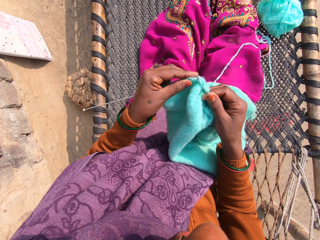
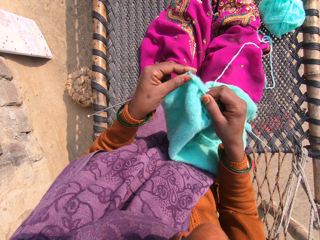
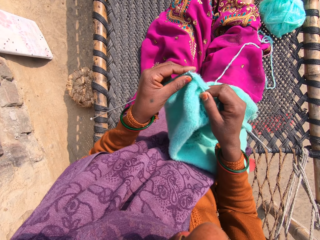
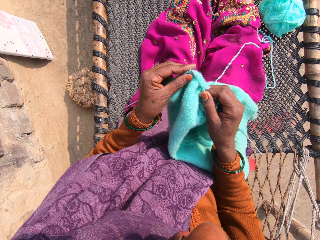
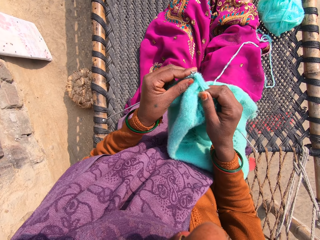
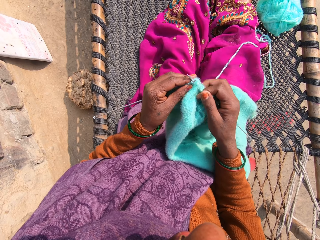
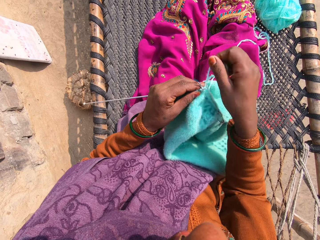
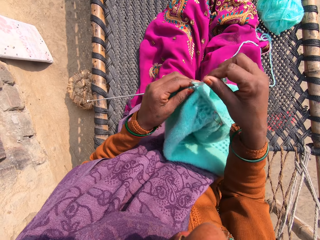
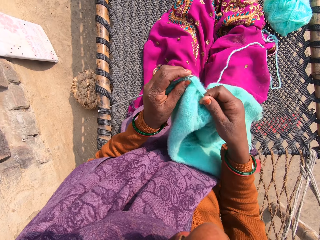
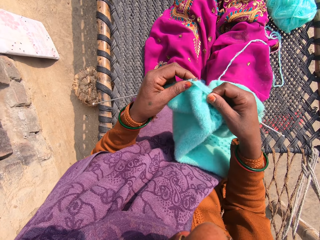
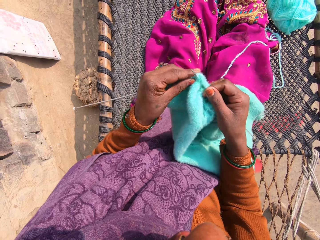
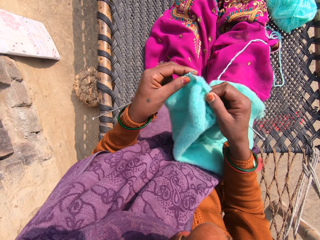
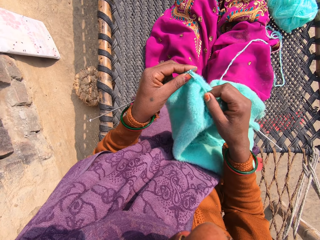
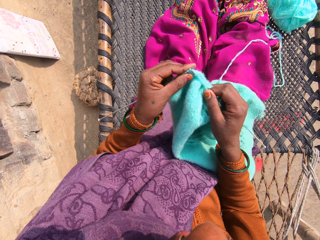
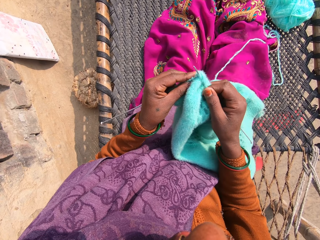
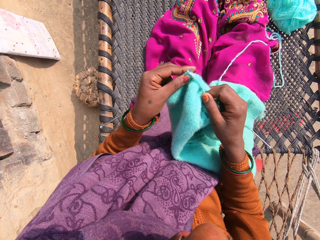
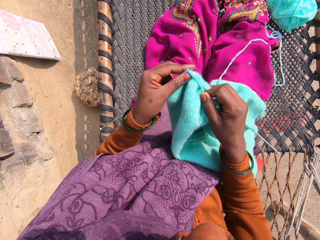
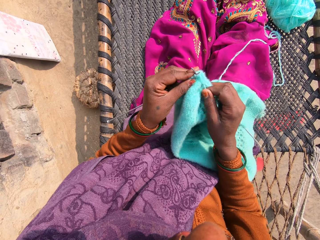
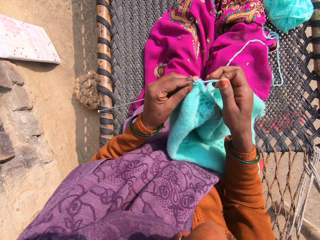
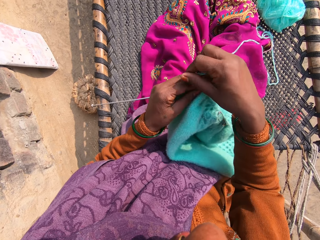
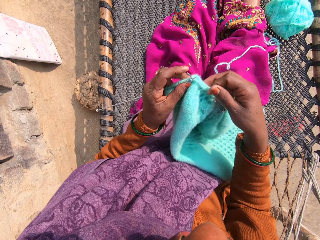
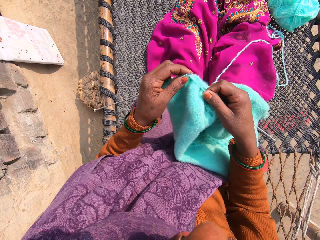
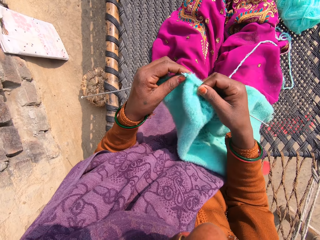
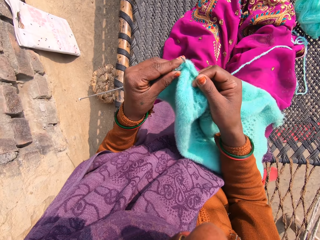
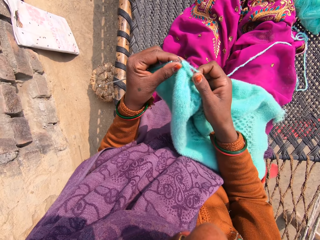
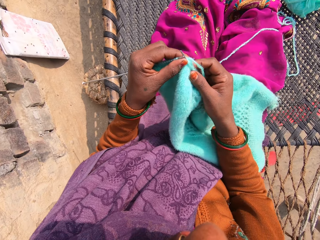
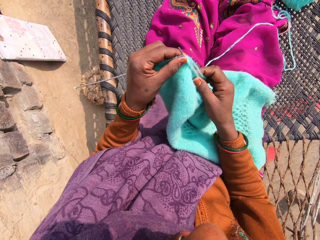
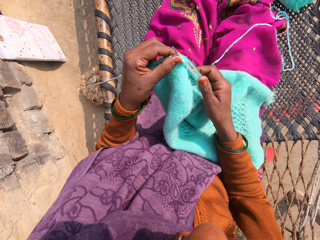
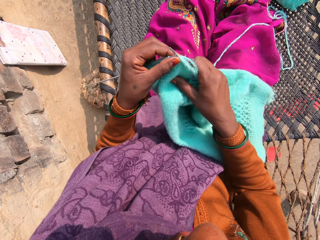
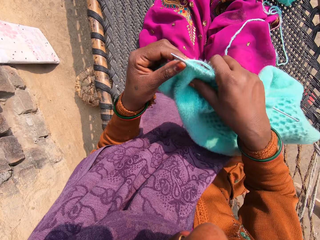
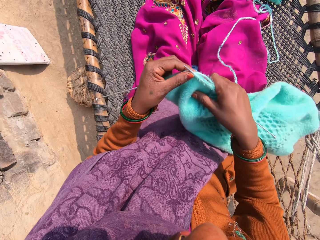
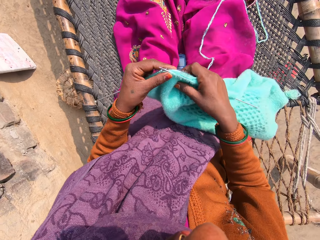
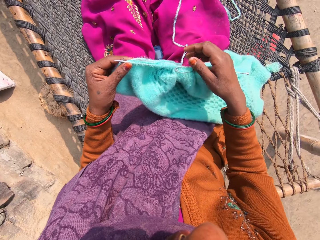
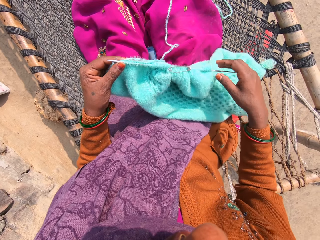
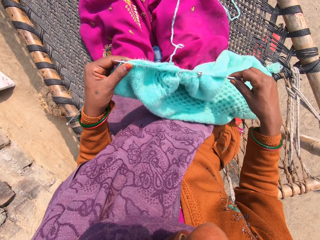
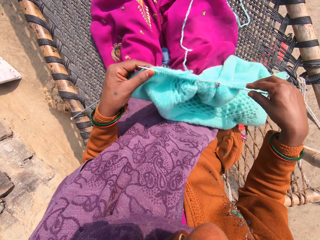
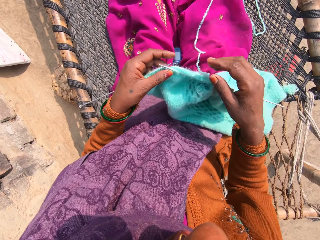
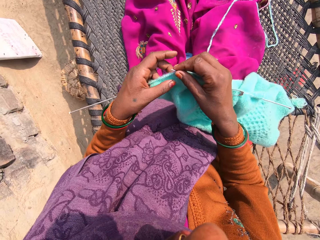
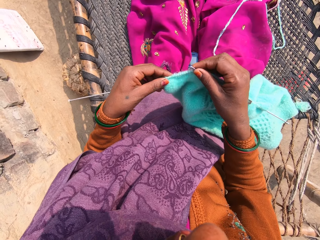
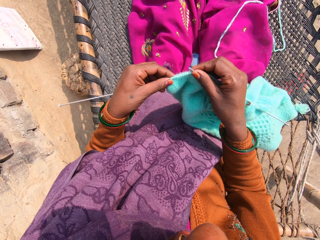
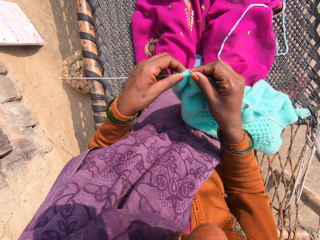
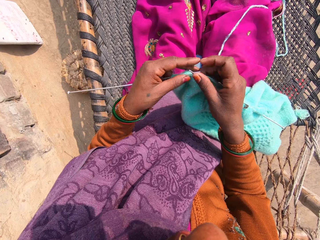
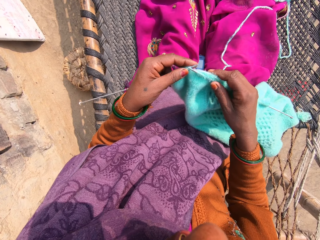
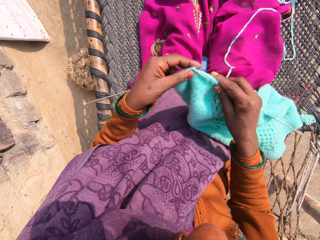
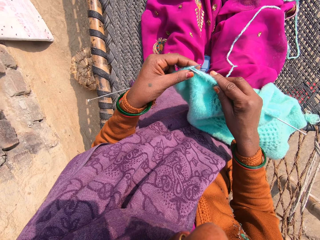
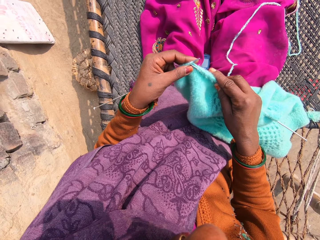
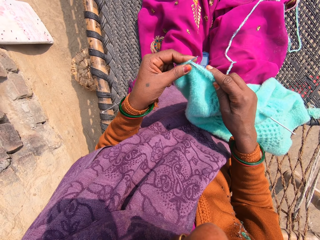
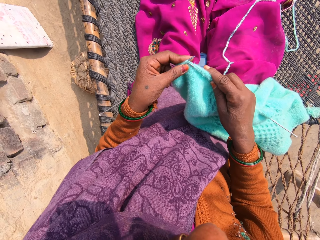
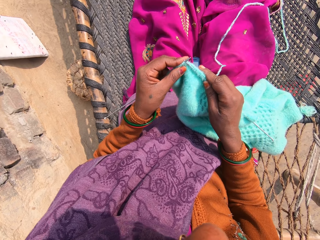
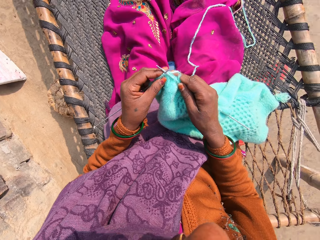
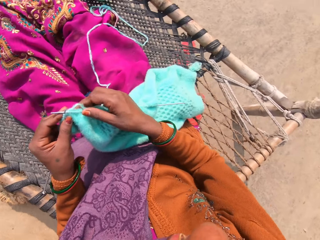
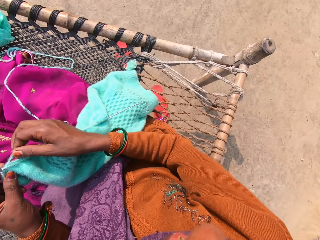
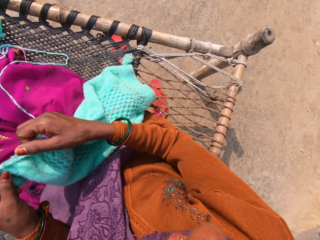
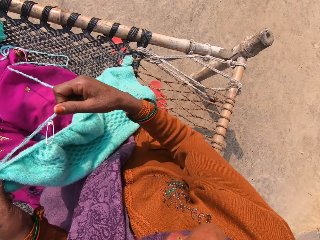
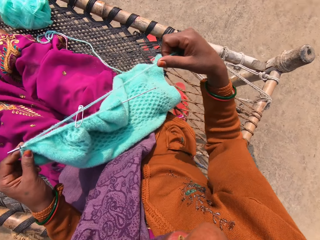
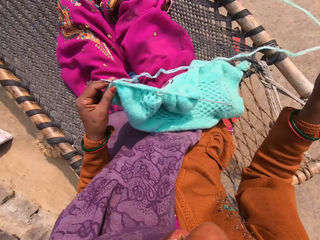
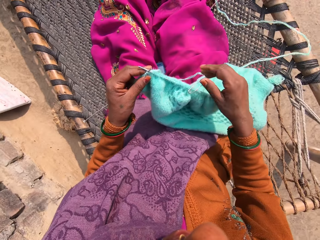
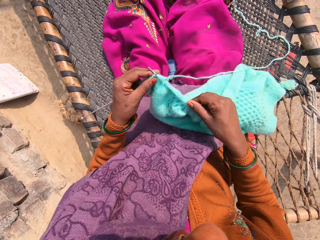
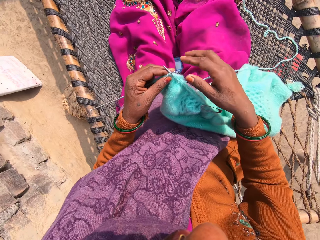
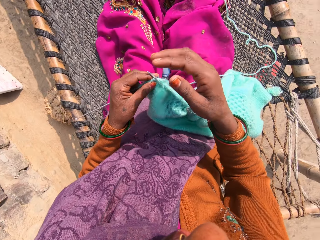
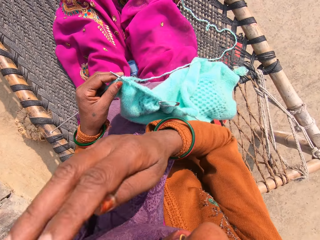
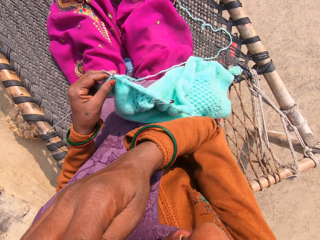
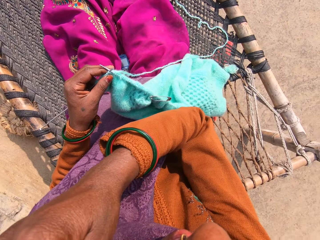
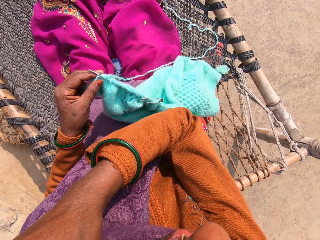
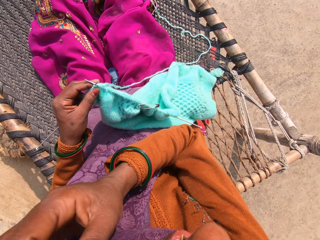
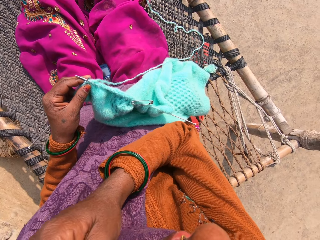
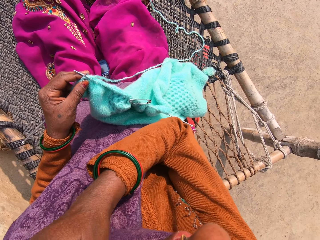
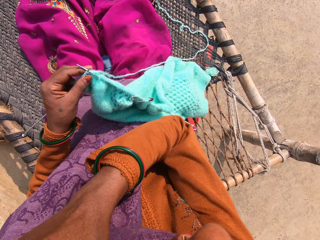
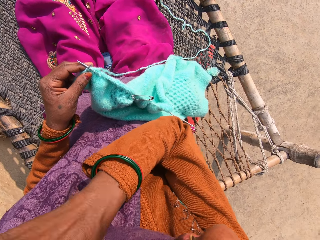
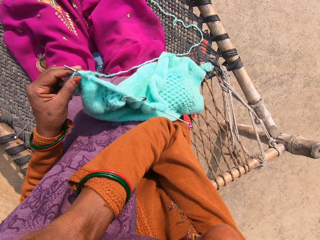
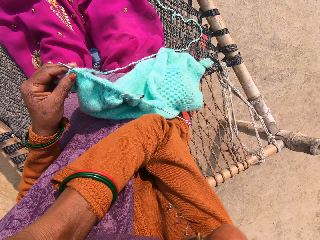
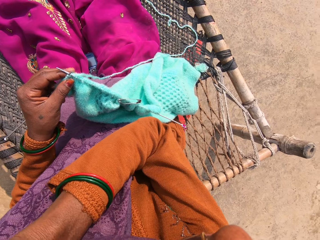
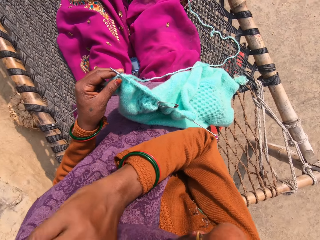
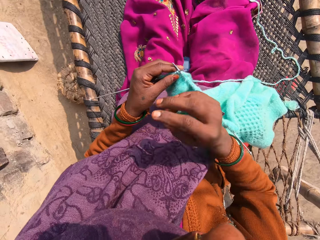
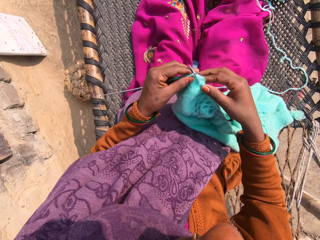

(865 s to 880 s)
The camera wearer knits a garment. She loops a knitting yarn over the knitting needle and knits the garment. She loops the knitting yarn over the knitting needle and knits the garment. She pulls the garment over the knitting needle. She adjusts the piece of garment with her hand. She moves the garment with her hands. She knits the yarn into the piece of garment with knitting pins. She talks to someone. She draws the yarn with her right hand. She lifts up her right hand. She wipes her face with her hand.

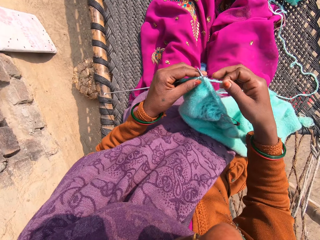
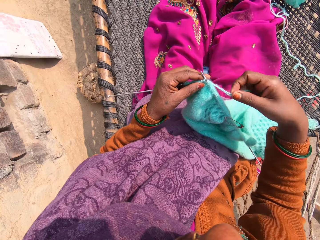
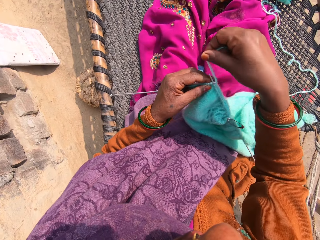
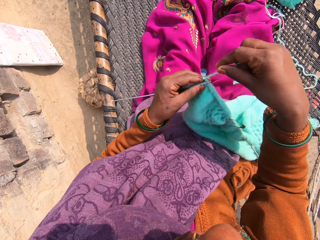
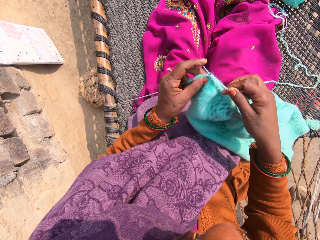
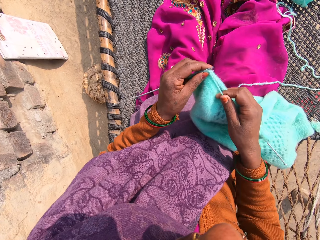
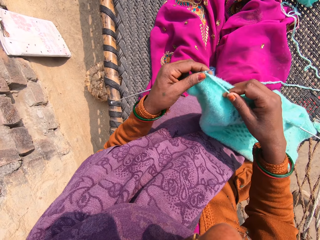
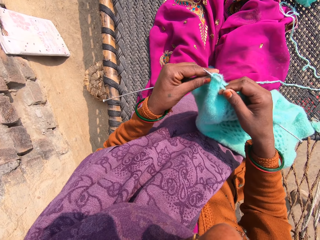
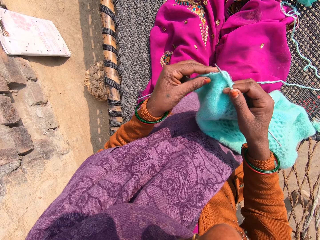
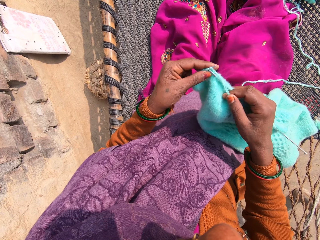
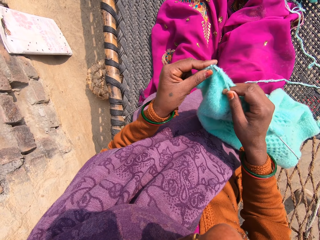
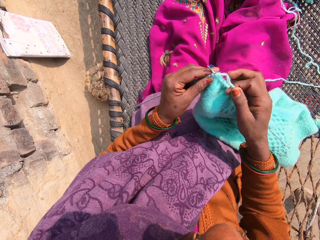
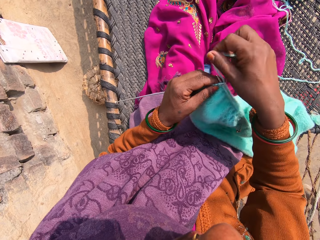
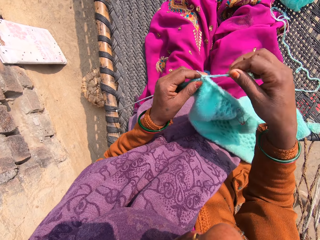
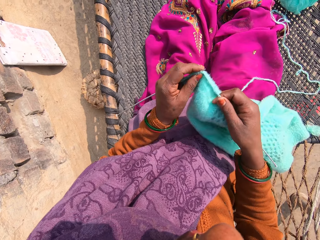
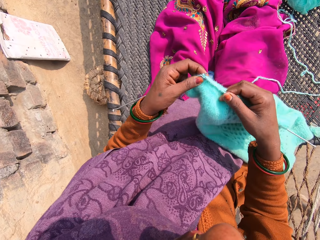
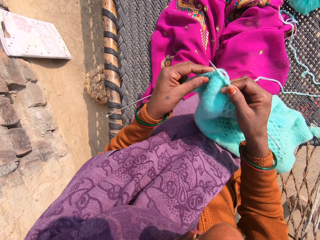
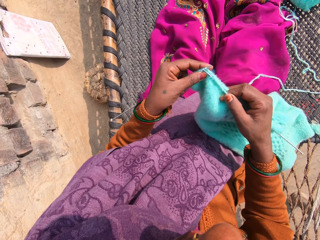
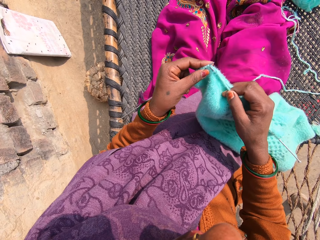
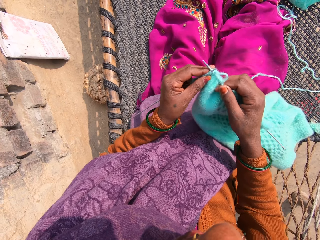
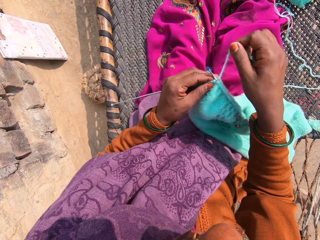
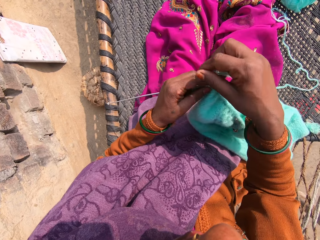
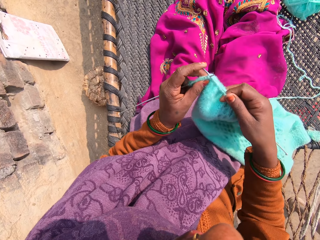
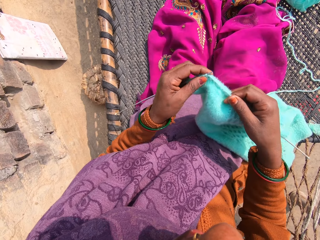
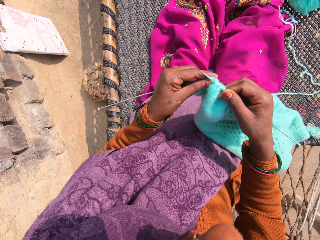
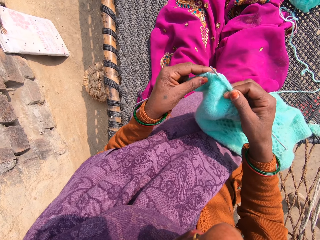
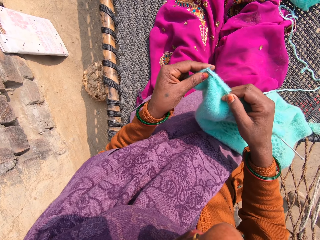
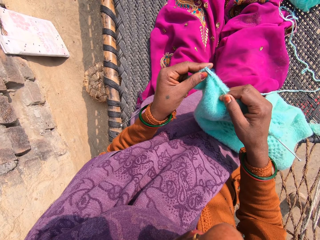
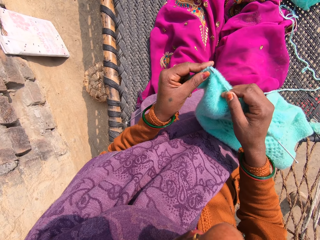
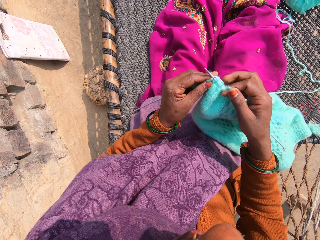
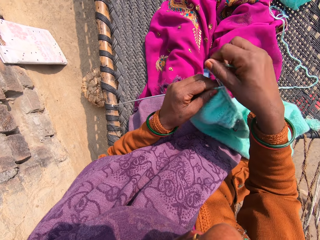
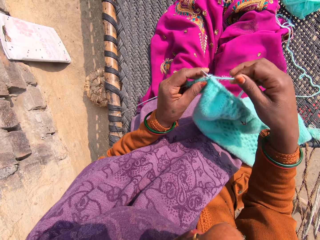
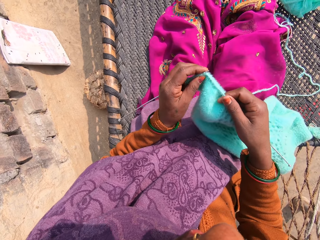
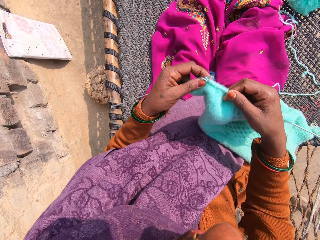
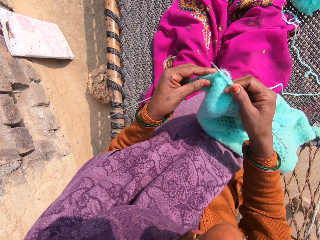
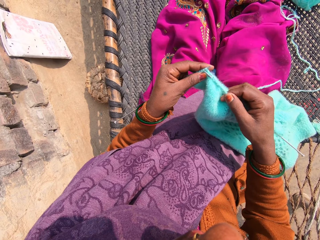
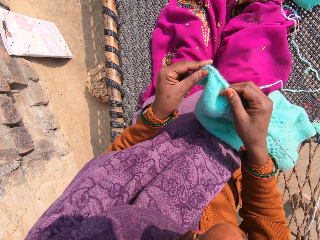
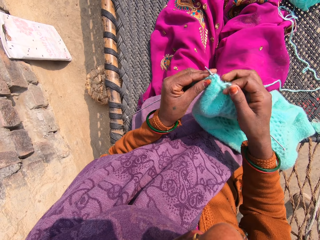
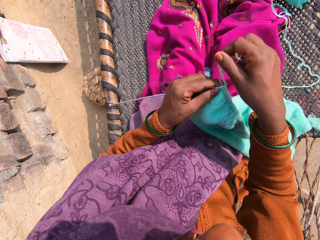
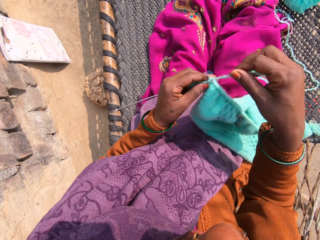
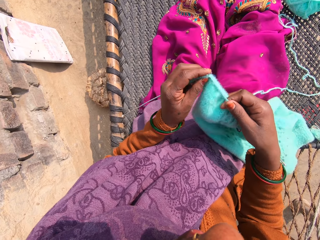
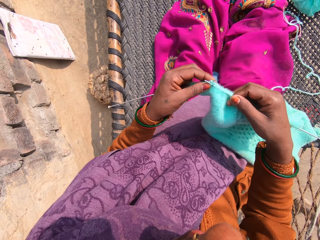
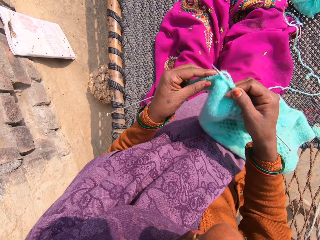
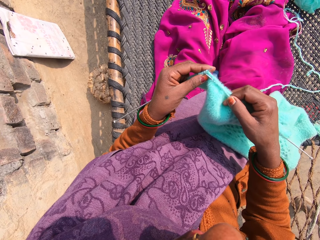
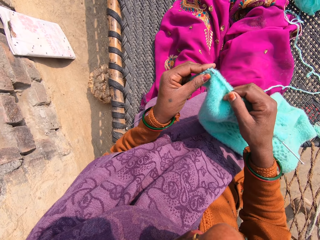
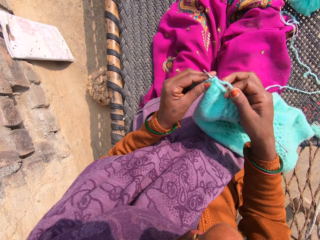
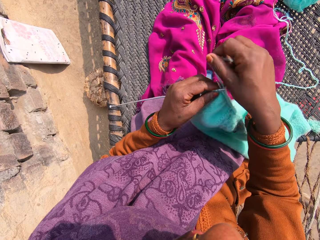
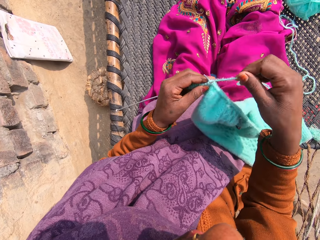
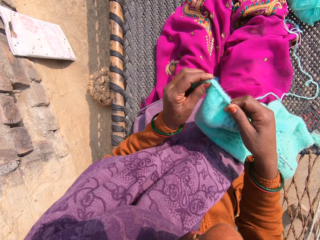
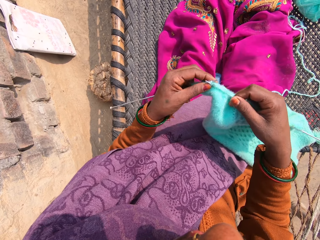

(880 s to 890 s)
The camera wearer loops a knitting yarn over the knitting needle. They knit the yarn into a piece of garment with knitting pins. They loop the knitting yarn over the knitting needle and knit the garment. They loop the knitting yarn over the knitting needle and knit the garment. They loop the knitting yarn over the knitting needle and knit the garment. They loop the knitting yarn over the knitting needle and knit the garment. They loop the knitting yarn over the knitting needle.
